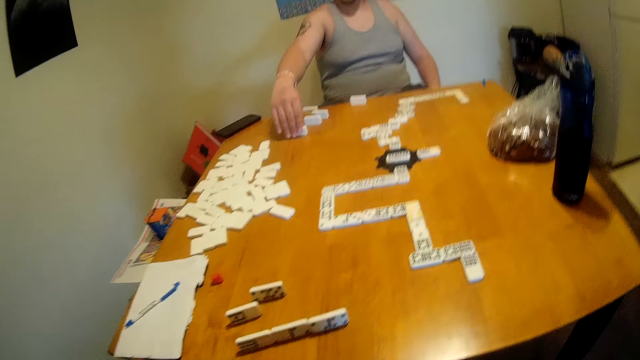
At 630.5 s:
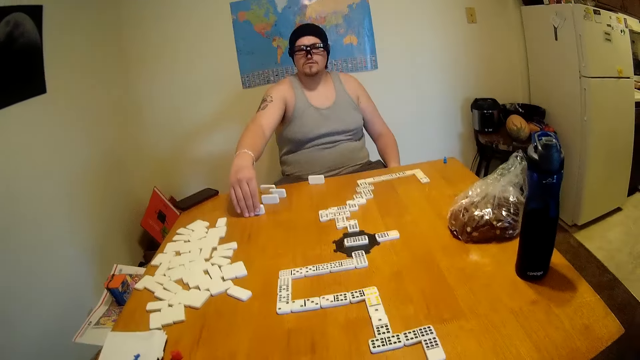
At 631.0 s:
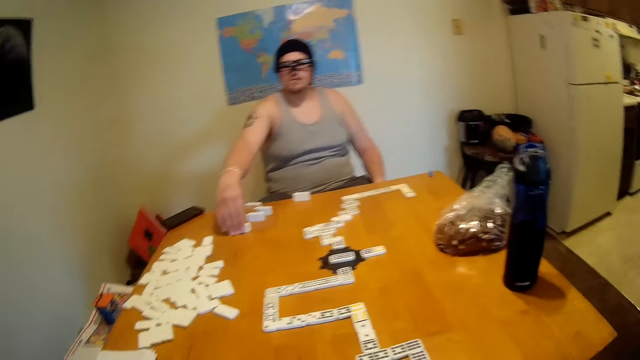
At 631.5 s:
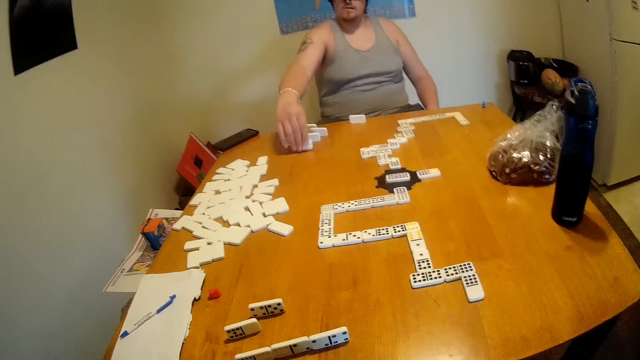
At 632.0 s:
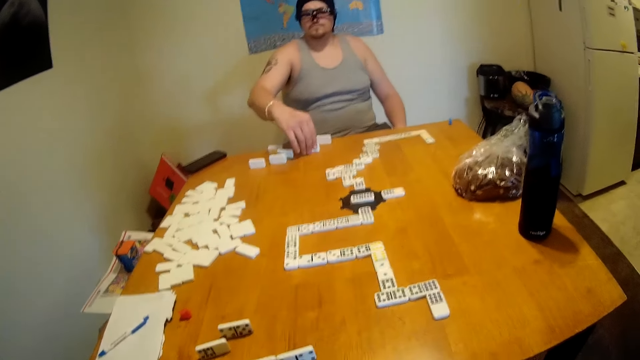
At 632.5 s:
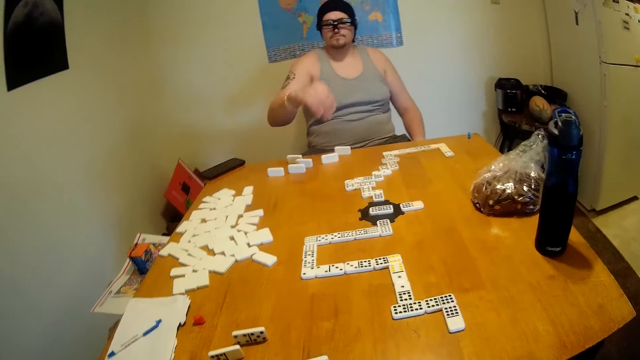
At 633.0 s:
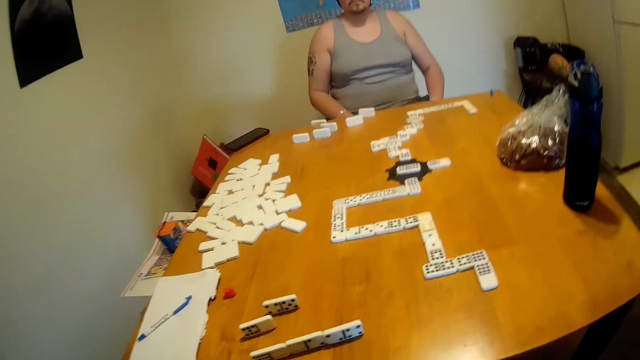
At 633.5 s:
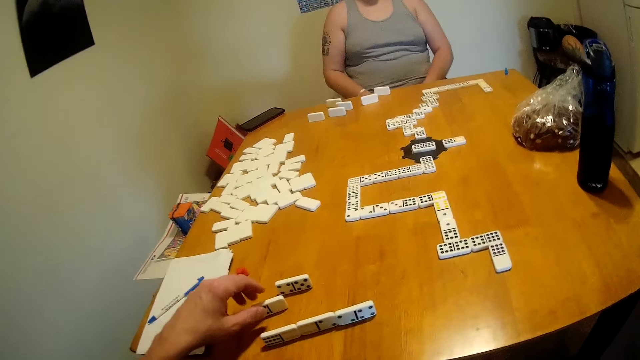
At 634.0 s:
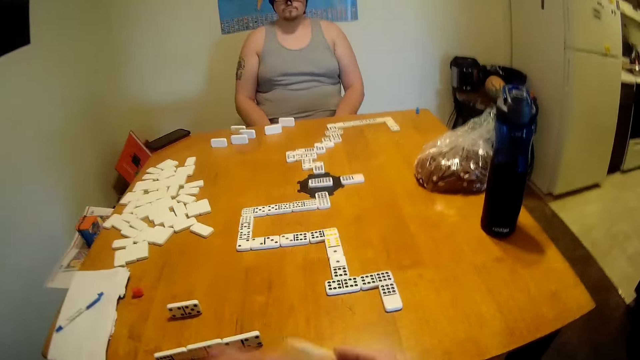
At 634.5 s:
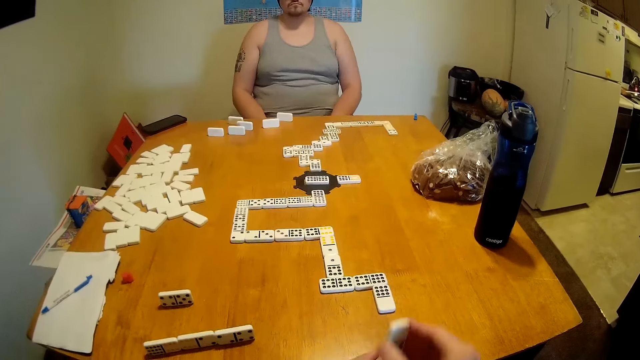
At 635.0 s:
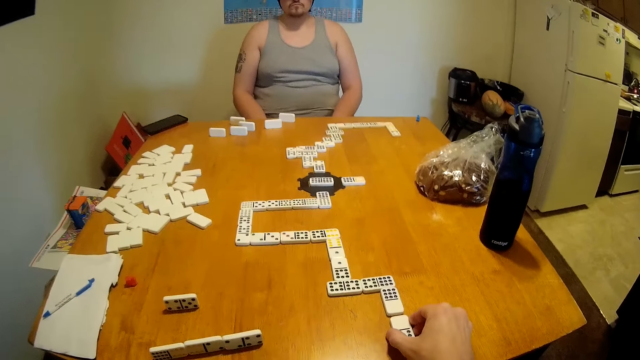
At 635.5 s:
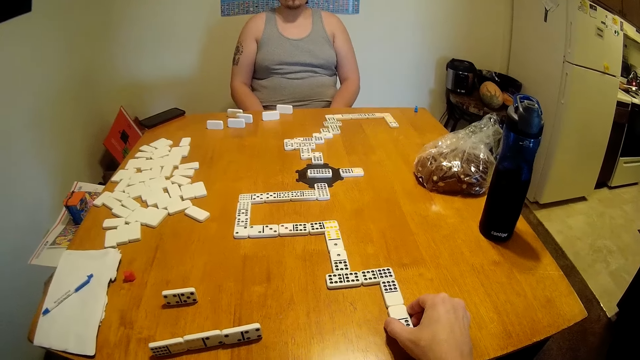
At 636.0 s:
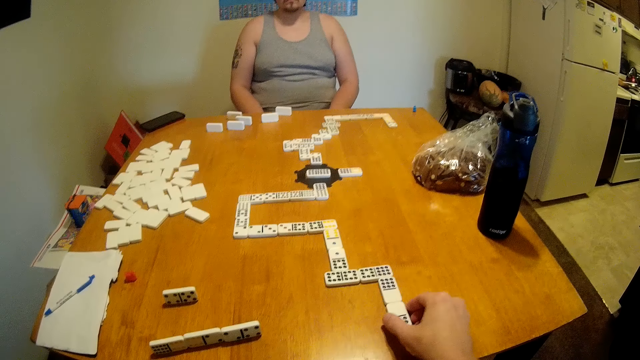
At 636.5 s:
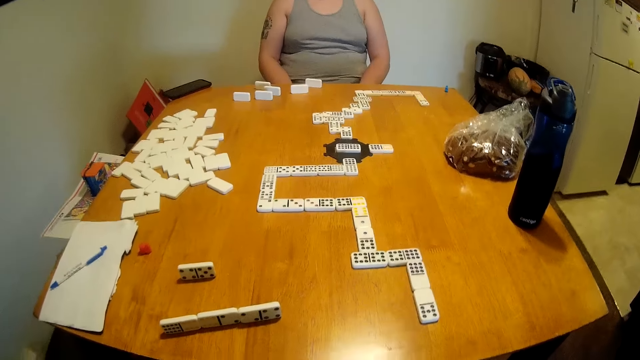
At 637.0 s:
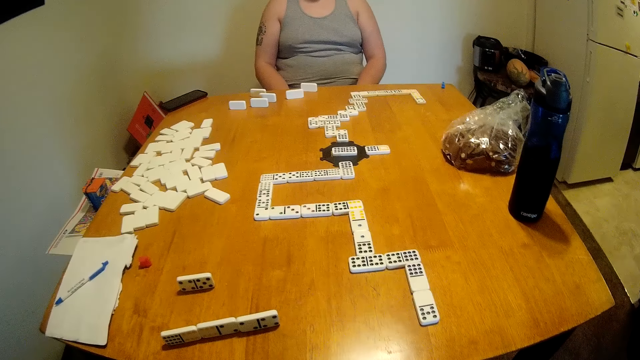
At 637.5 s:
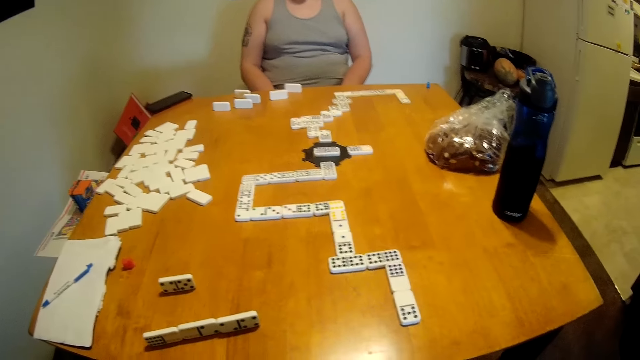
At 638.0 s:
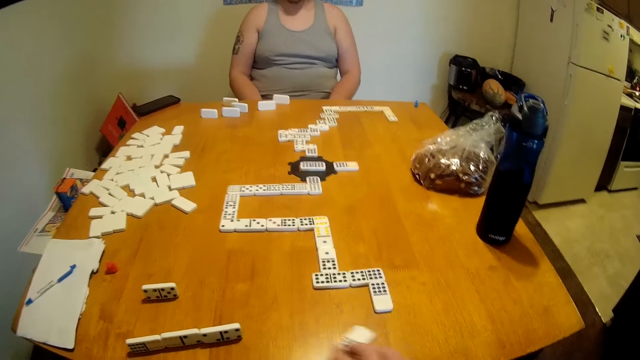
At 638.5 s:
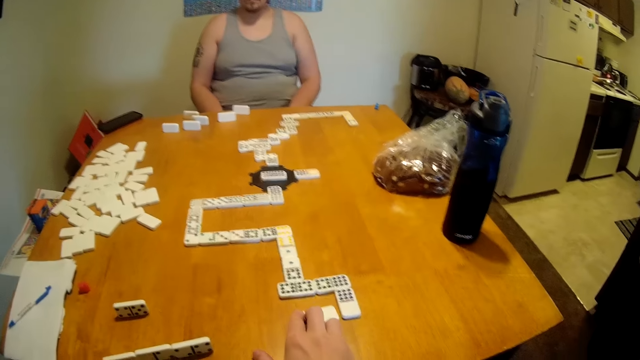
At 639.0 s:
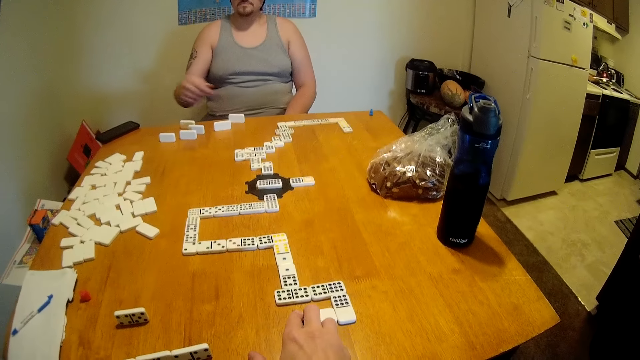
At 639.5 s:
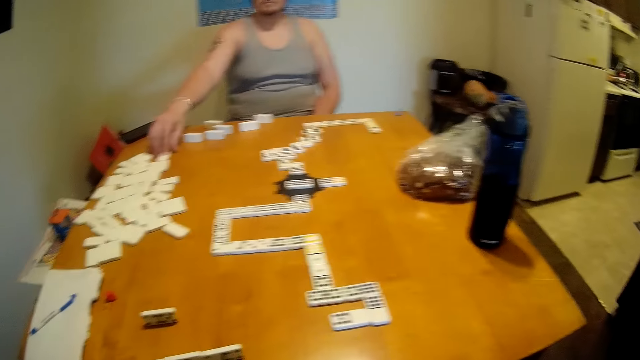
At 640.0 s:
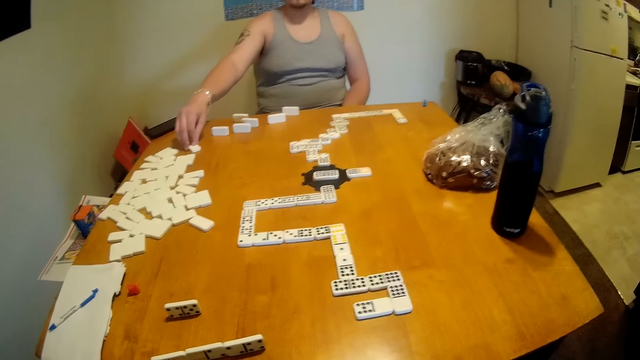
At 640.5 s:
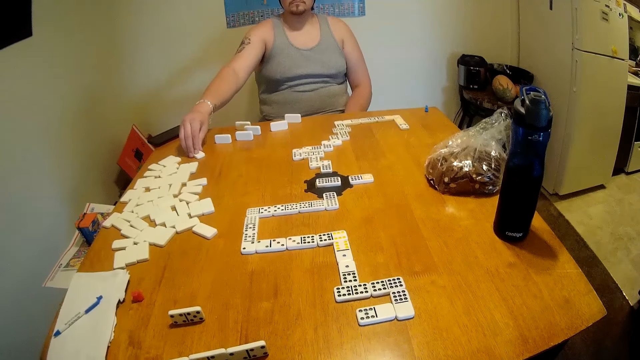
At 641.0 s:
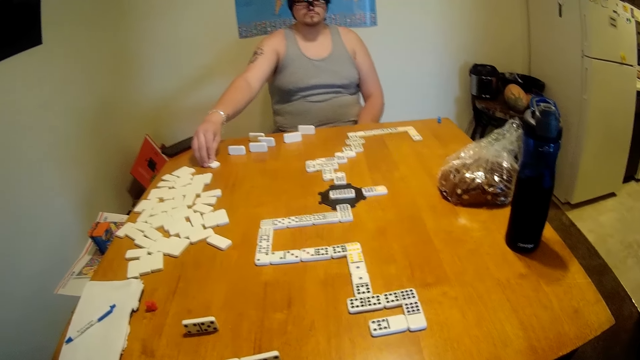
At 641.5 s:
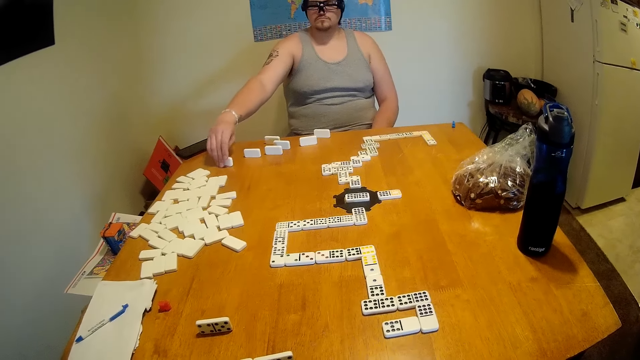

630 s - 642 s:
The camera wearer places a tile beside the others. They look around the table. A man lifts a tile from the table, moves the rectangular dice, places the tile on the table, and looks around the table. The camera wearer lifts a tile from the table and places the tile at the end of a domino chain. They look around the table. The man looks around the table. The camera wearer moves a tile on the table and places the tile beside the domino chain. The man moves a tile on the table.

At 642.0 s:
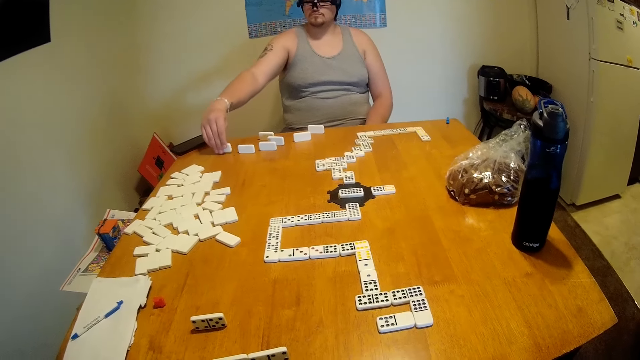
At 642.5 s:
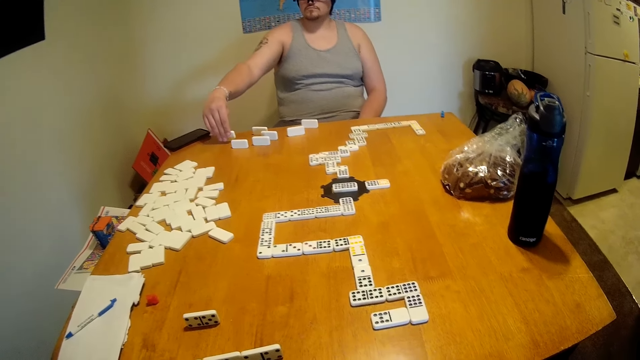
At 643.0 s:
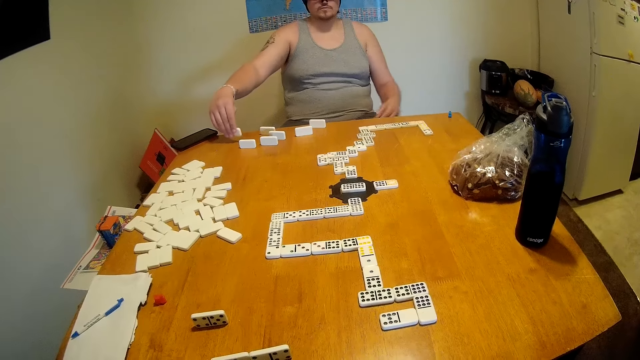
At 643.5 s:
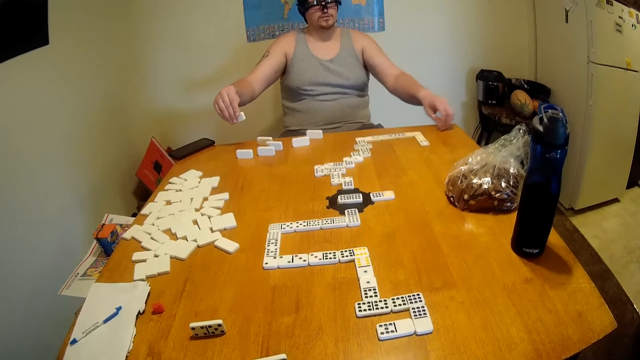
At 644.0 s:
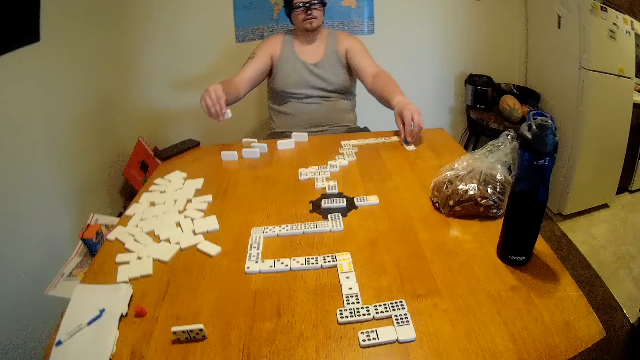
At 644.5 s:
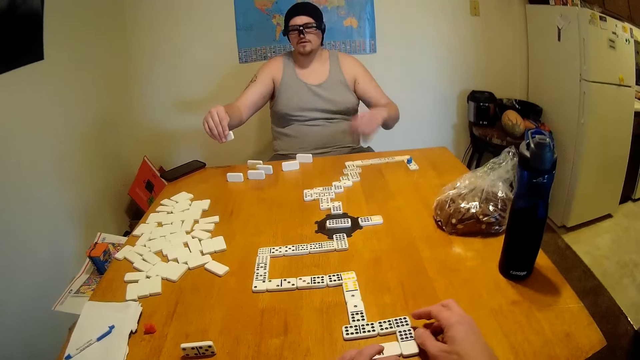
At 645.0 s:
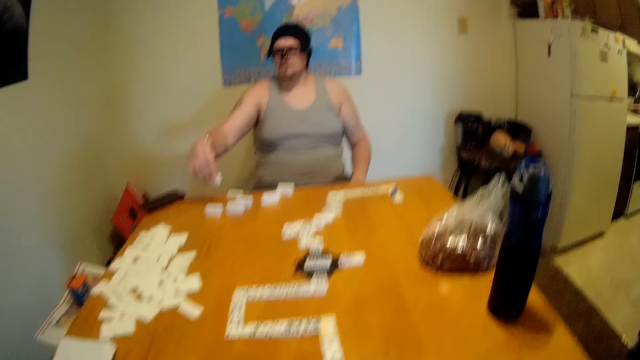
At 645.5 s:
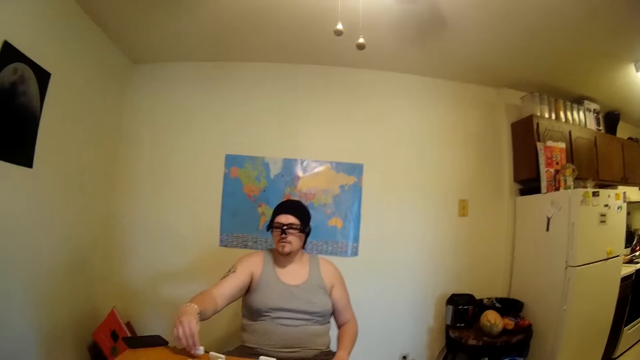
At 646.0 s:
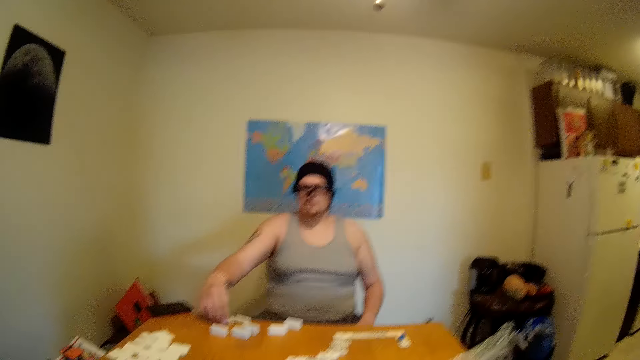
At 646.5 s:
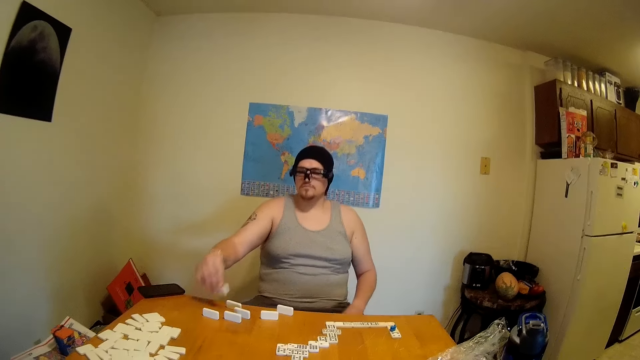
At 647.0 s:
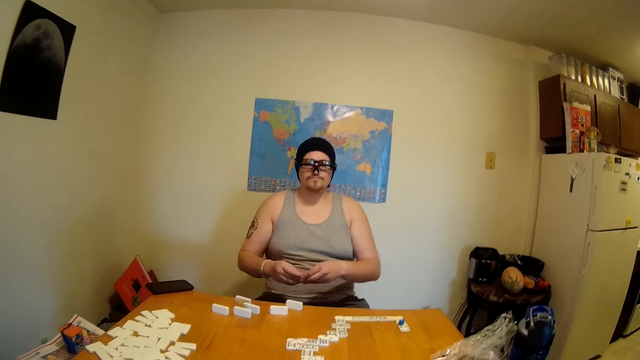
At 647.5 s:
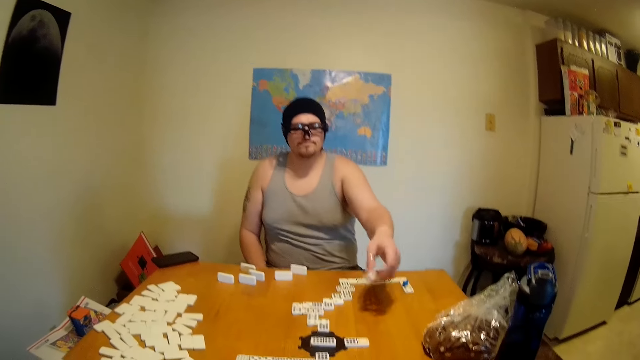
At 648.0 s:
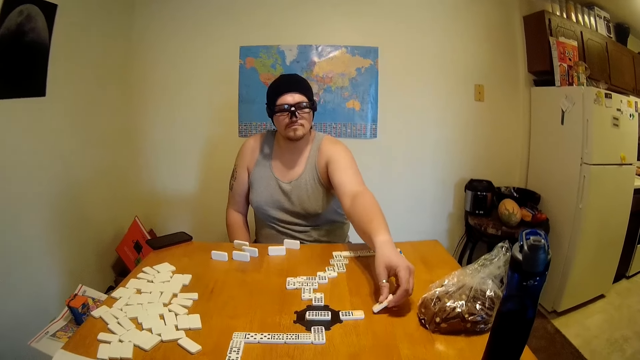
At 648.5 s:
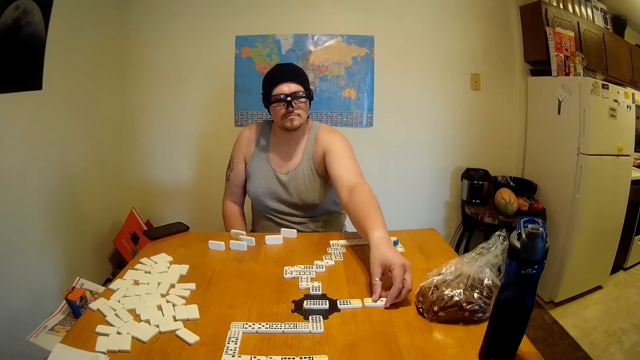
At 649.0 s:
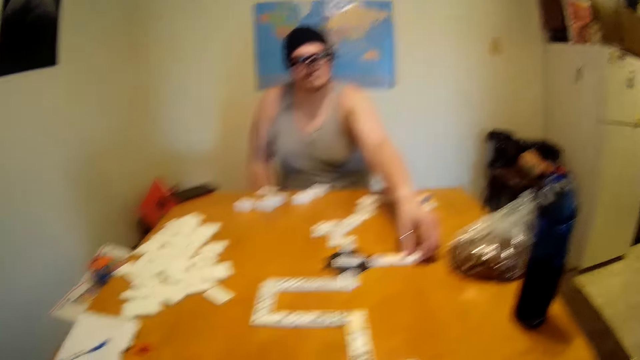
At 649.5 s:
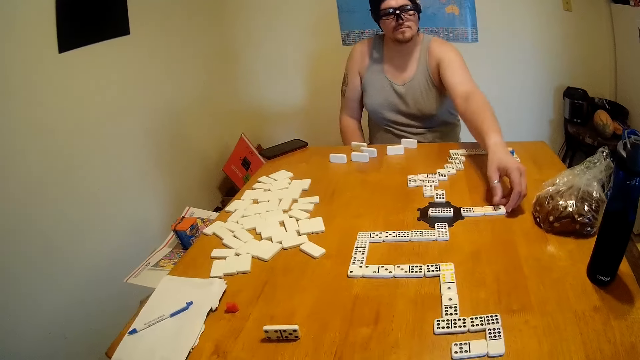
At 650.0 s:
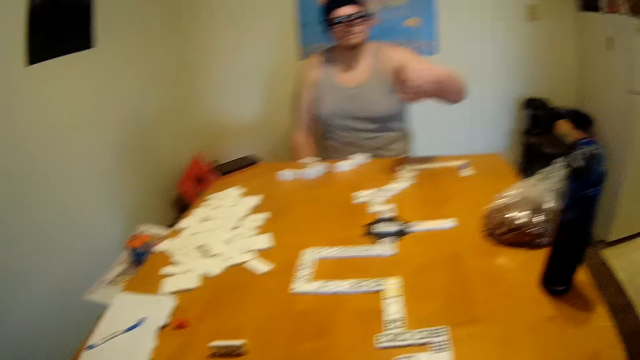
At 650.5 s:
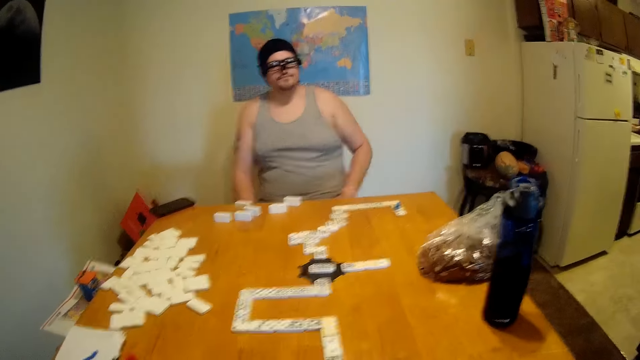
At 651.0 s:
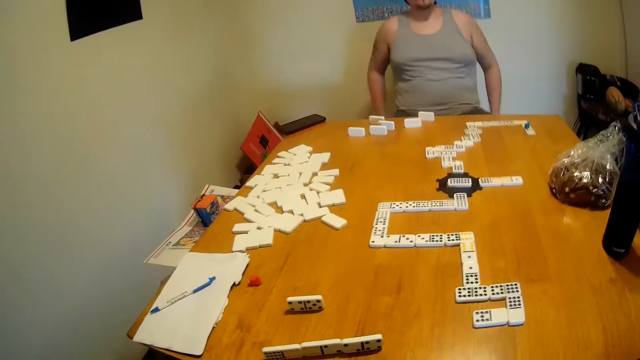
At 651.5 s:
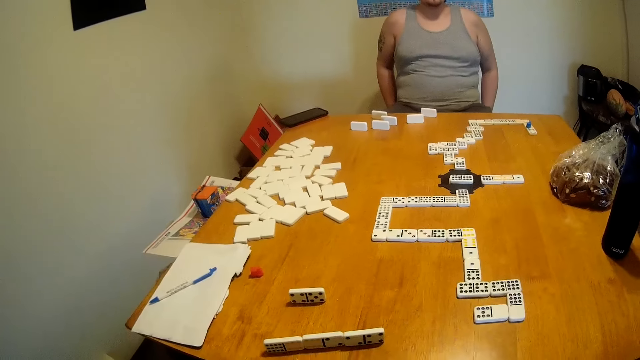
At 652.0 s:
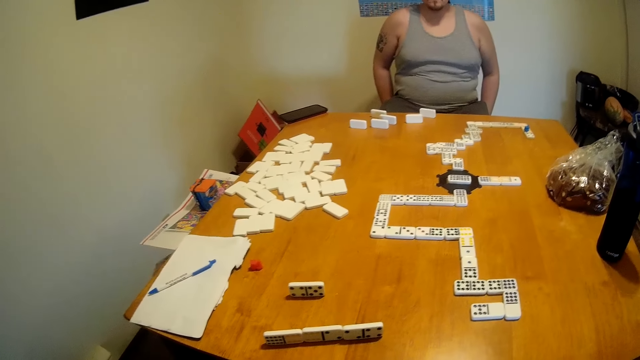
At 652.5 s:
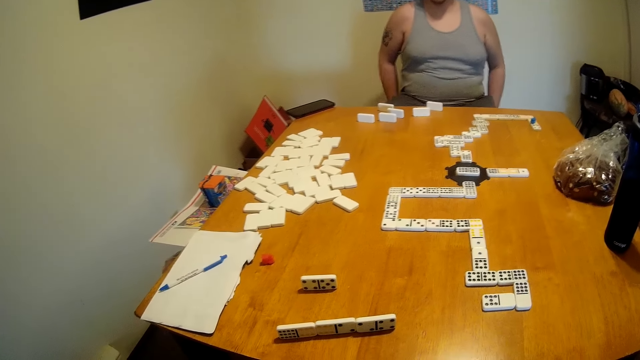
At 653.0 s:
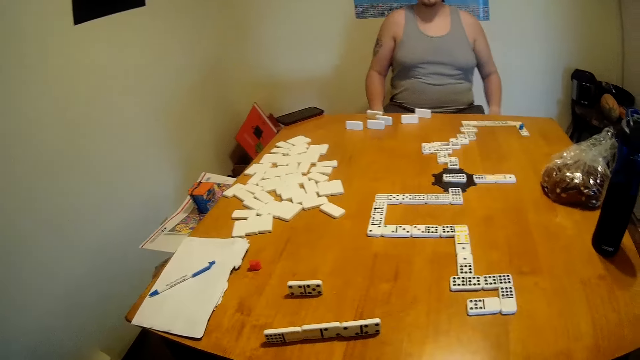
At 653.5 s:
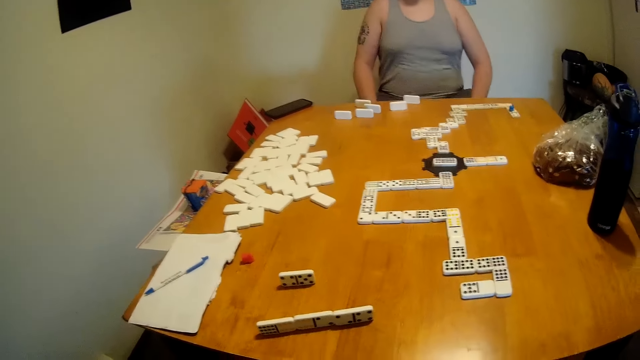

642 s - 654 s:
A man looks at the tile, moves something, lifts a marker from the table, and places the marker on a domino chain. The camera wearer knocks the dice on the table. They look at the man. The man looks around the table, places a tile on his left hand, exchanges a rectangular dice on his hands, places the tile at the end of the domino chain, and looks around the table. The camera wearer looks around the table.
